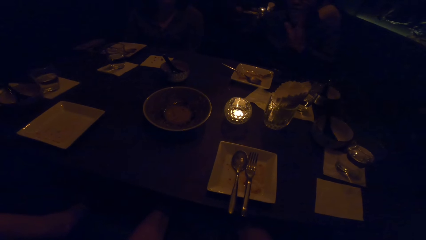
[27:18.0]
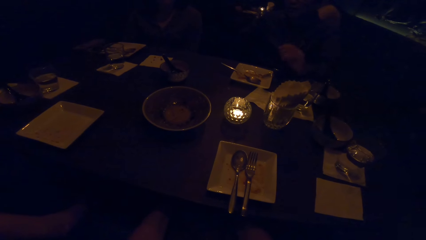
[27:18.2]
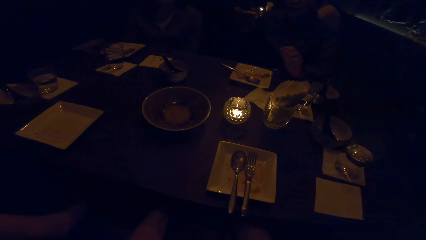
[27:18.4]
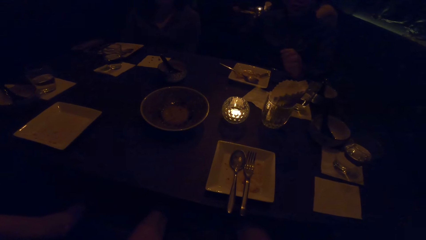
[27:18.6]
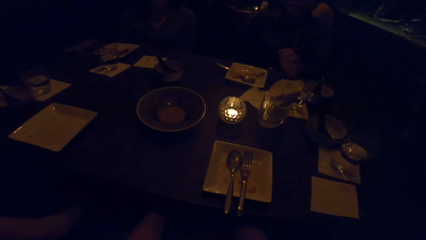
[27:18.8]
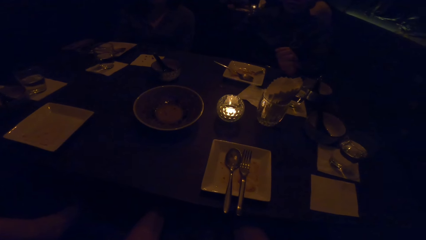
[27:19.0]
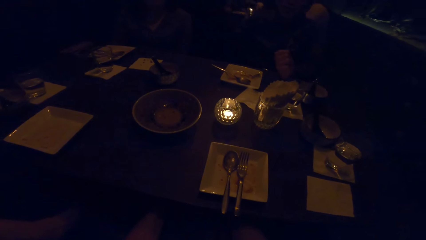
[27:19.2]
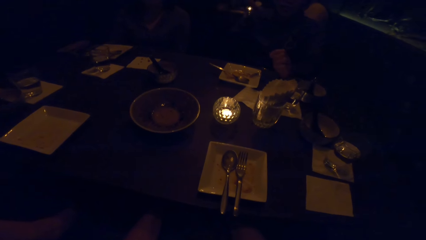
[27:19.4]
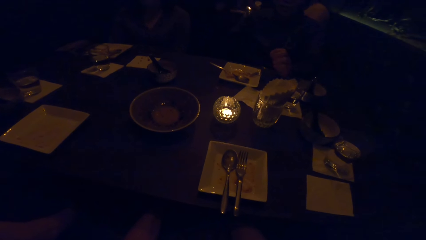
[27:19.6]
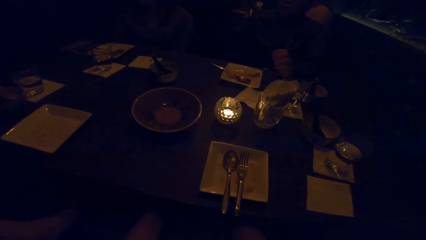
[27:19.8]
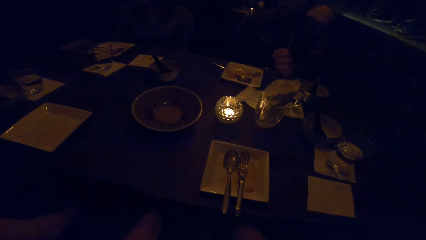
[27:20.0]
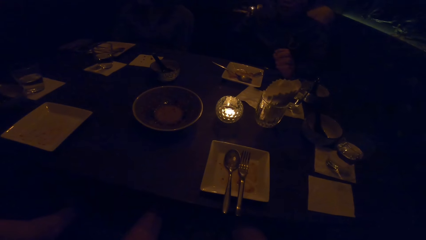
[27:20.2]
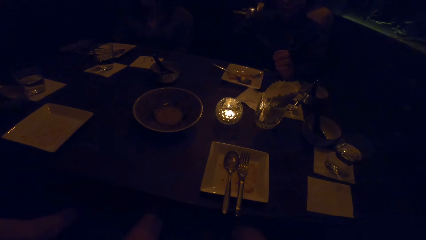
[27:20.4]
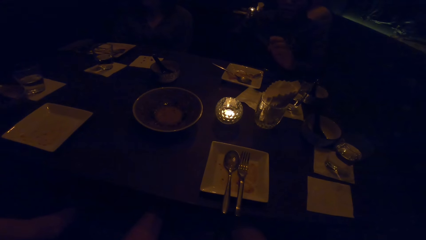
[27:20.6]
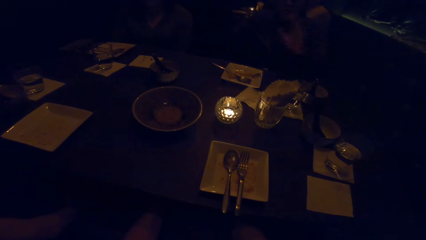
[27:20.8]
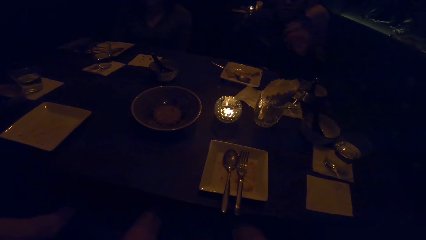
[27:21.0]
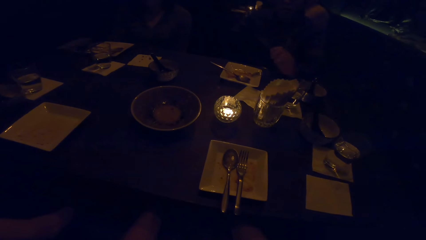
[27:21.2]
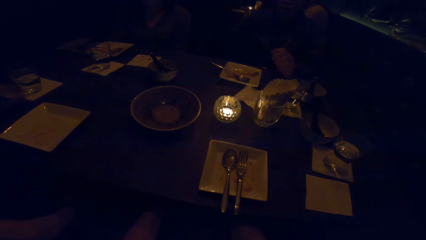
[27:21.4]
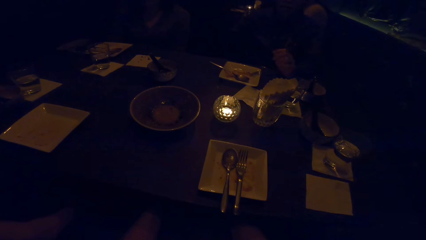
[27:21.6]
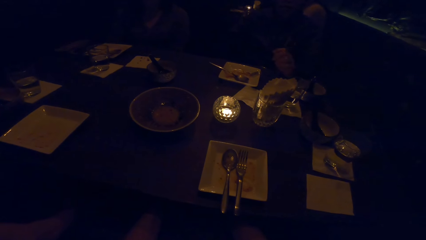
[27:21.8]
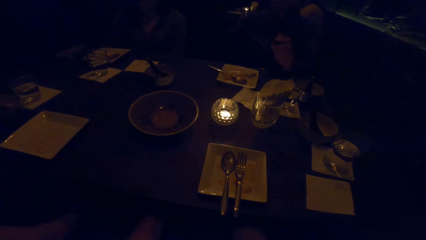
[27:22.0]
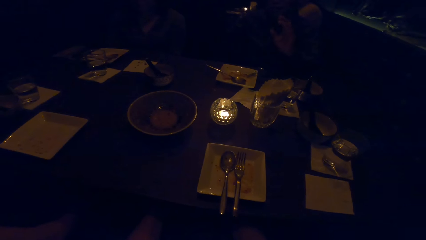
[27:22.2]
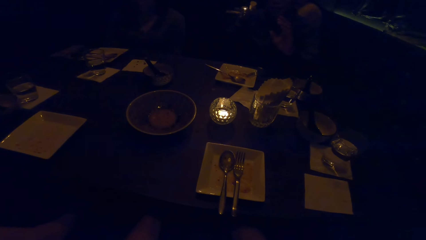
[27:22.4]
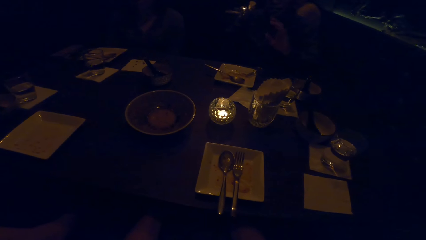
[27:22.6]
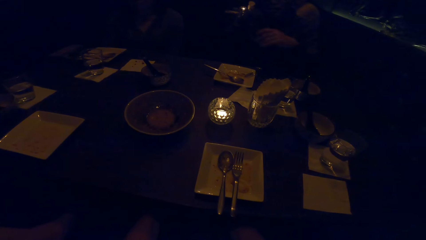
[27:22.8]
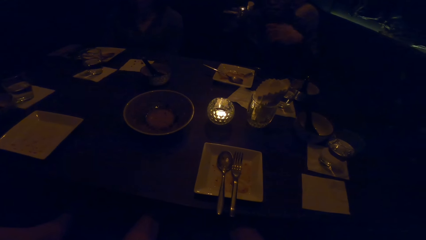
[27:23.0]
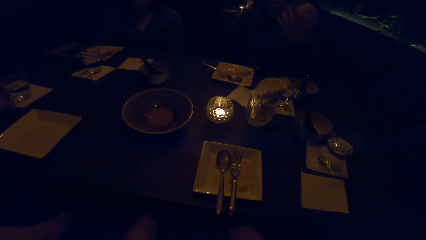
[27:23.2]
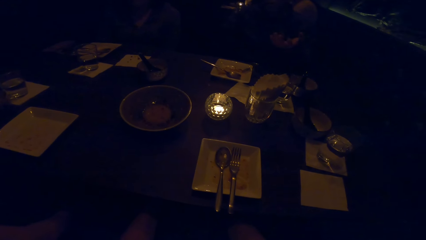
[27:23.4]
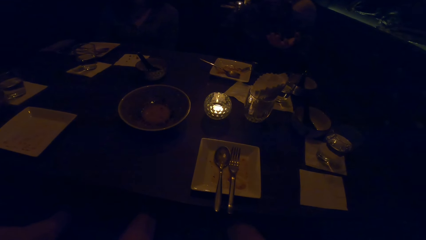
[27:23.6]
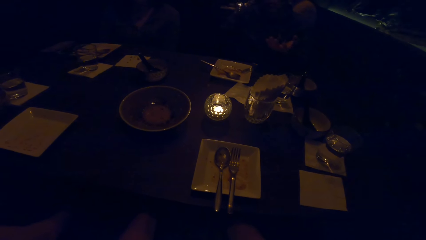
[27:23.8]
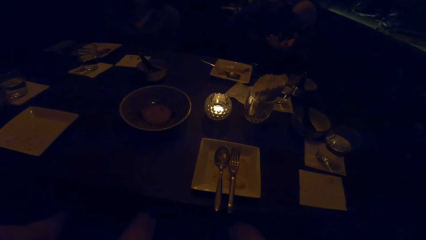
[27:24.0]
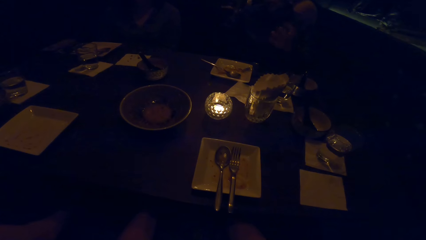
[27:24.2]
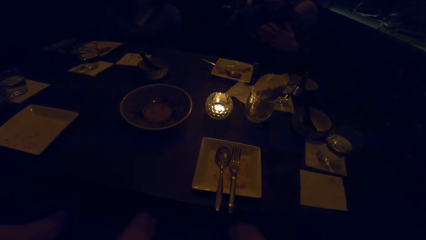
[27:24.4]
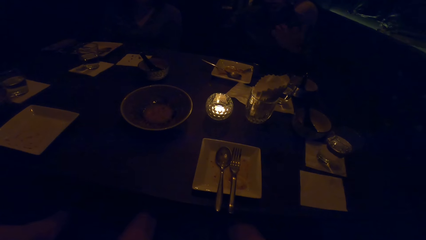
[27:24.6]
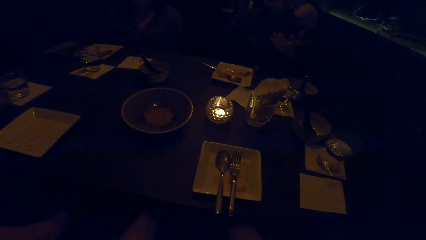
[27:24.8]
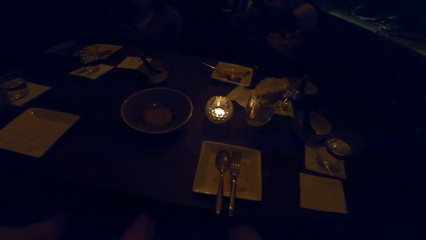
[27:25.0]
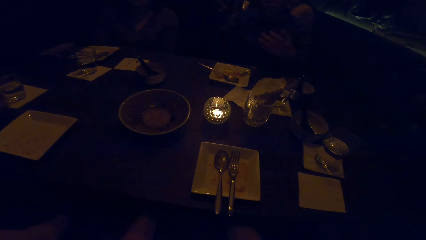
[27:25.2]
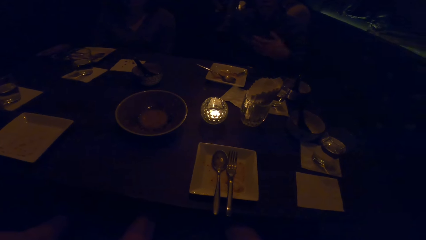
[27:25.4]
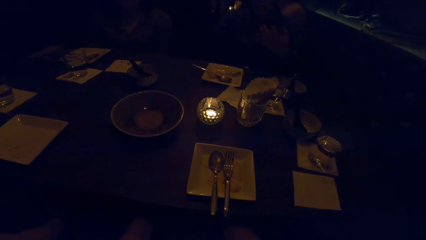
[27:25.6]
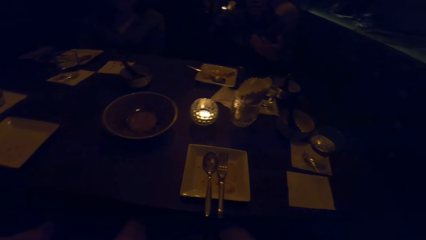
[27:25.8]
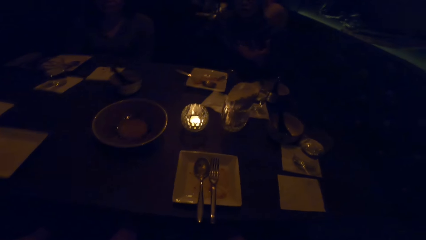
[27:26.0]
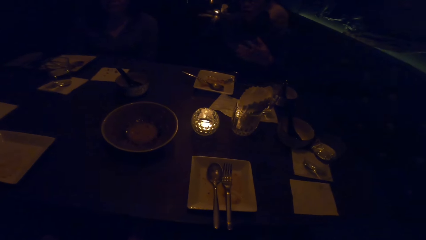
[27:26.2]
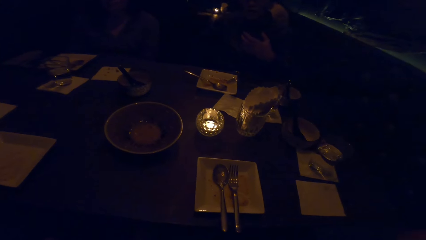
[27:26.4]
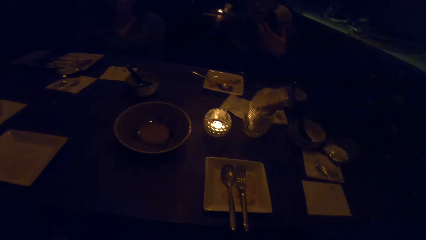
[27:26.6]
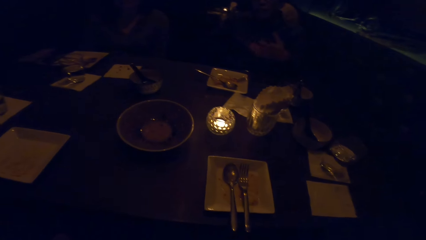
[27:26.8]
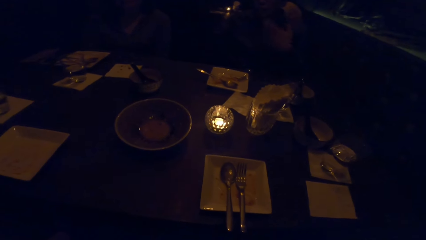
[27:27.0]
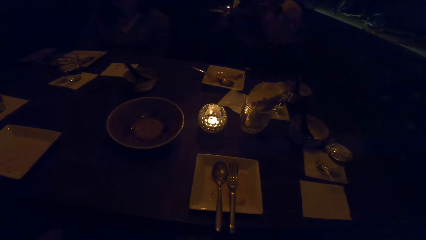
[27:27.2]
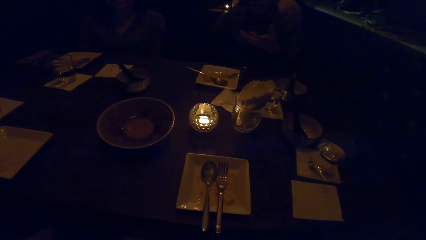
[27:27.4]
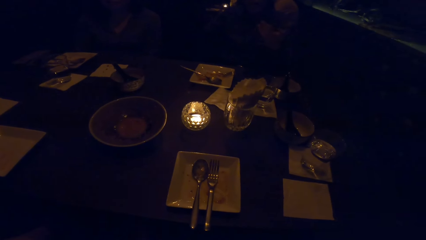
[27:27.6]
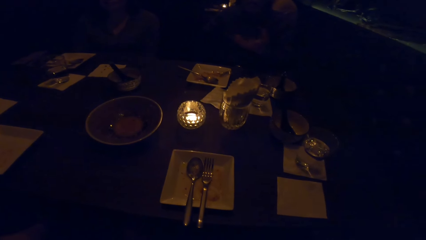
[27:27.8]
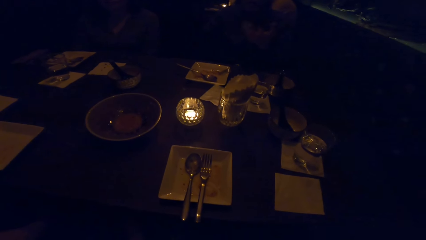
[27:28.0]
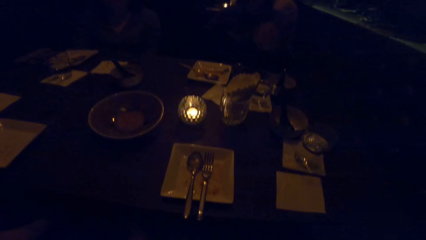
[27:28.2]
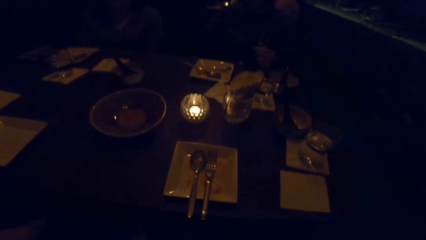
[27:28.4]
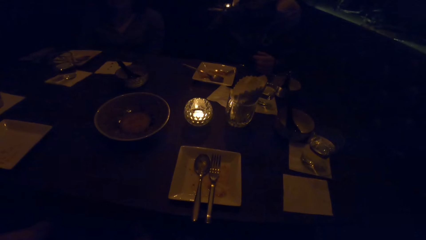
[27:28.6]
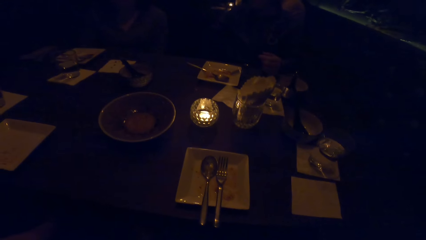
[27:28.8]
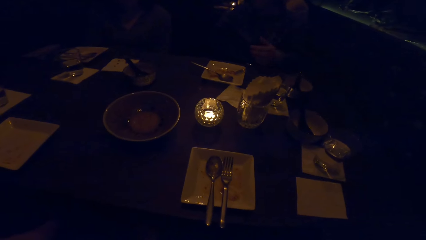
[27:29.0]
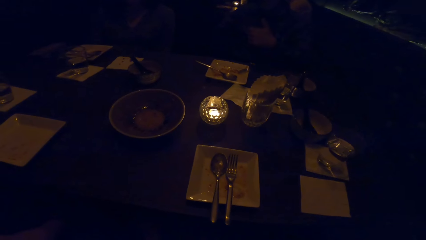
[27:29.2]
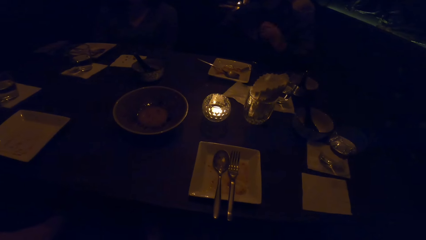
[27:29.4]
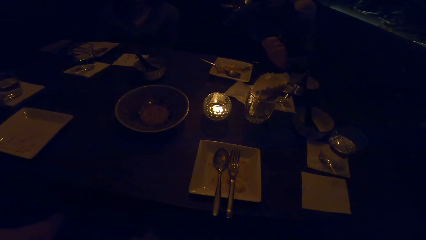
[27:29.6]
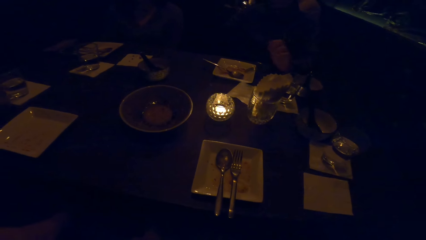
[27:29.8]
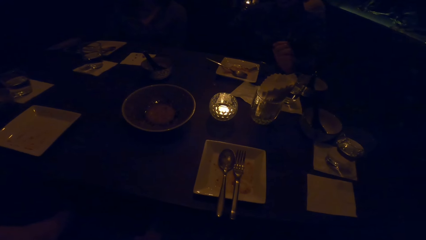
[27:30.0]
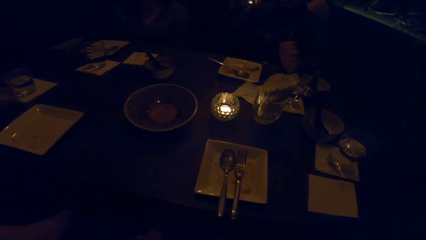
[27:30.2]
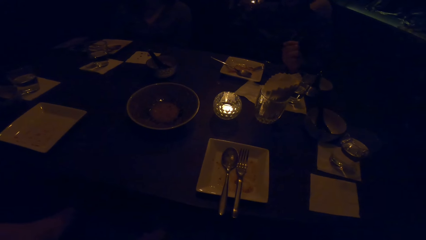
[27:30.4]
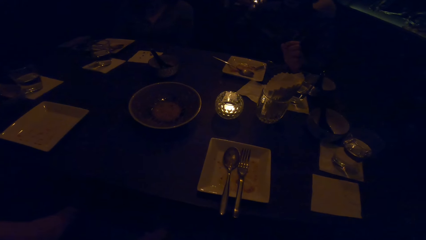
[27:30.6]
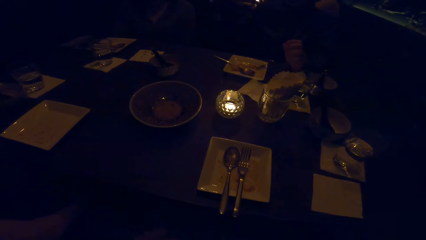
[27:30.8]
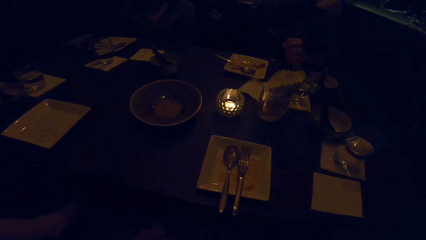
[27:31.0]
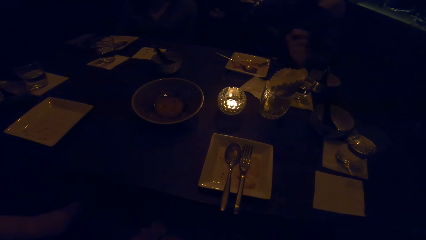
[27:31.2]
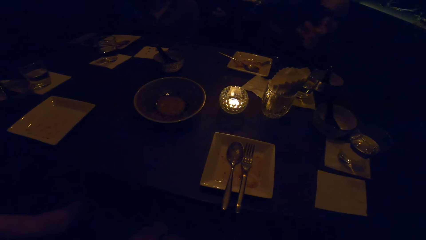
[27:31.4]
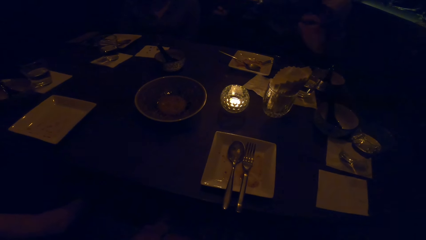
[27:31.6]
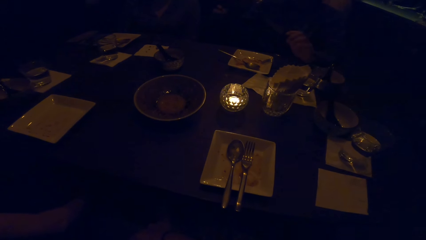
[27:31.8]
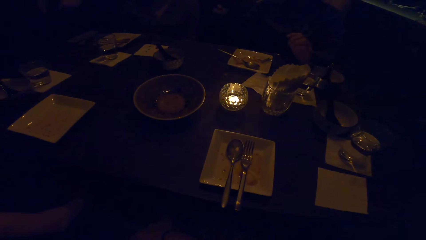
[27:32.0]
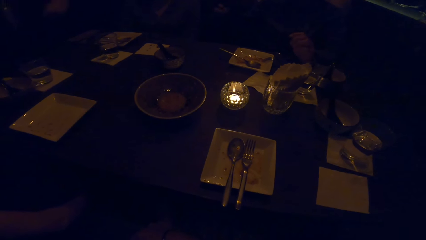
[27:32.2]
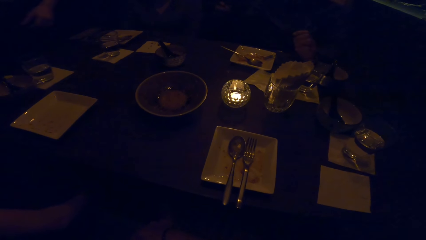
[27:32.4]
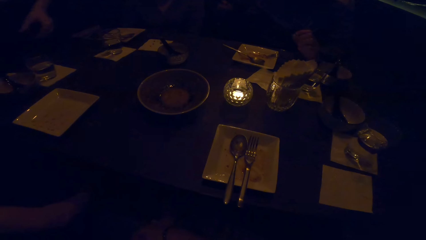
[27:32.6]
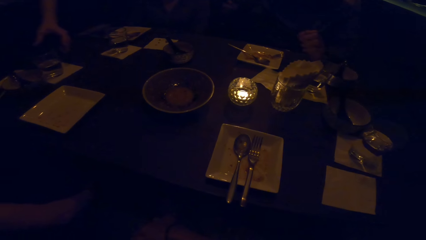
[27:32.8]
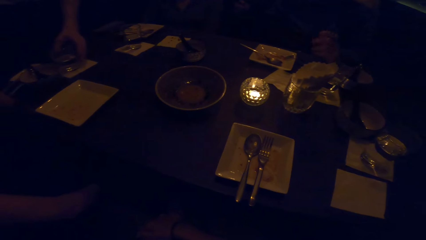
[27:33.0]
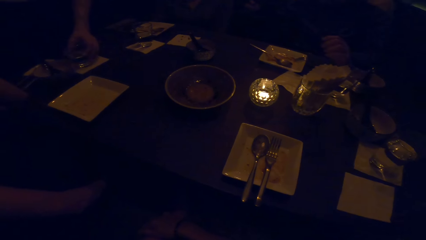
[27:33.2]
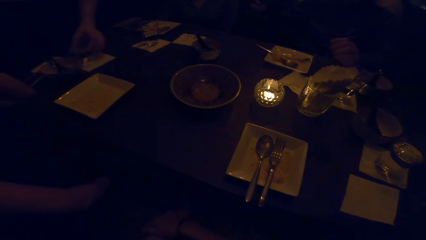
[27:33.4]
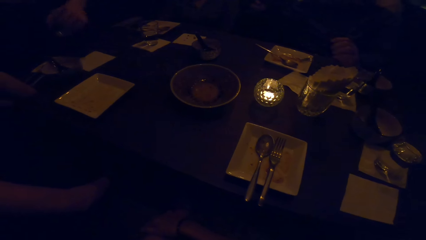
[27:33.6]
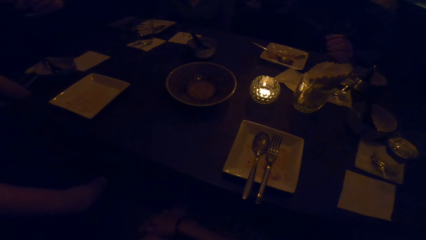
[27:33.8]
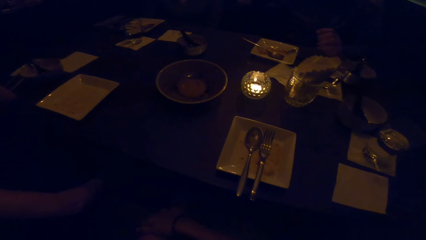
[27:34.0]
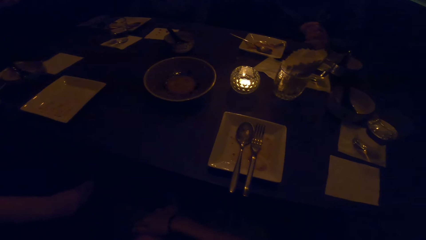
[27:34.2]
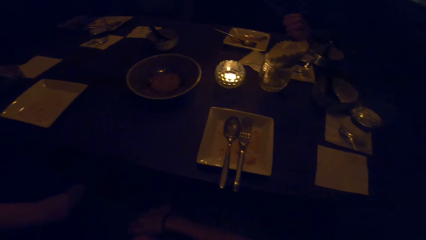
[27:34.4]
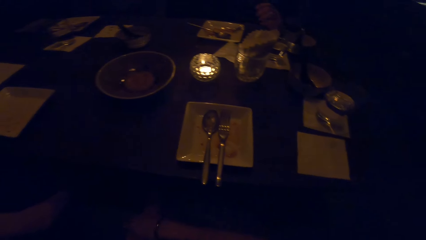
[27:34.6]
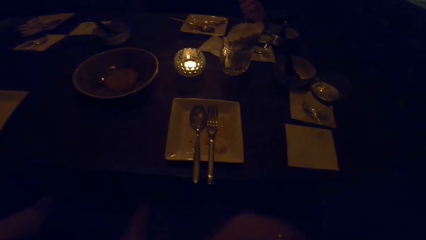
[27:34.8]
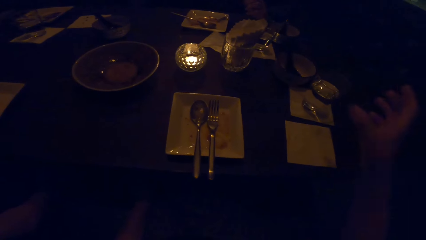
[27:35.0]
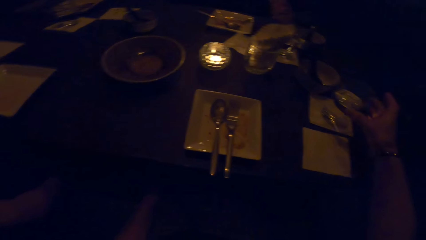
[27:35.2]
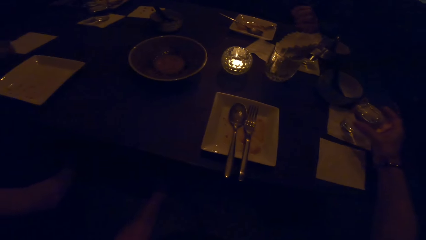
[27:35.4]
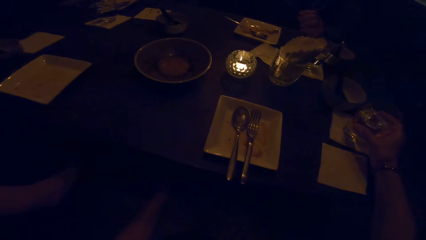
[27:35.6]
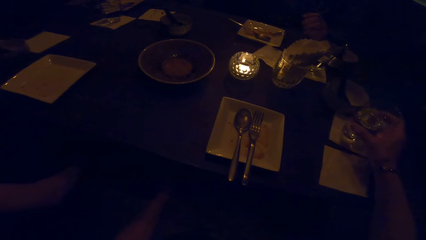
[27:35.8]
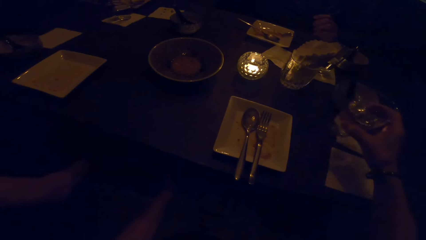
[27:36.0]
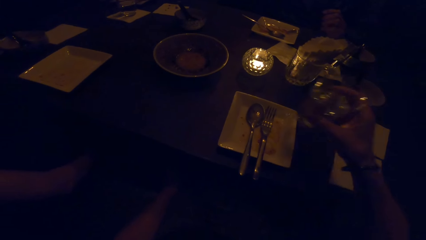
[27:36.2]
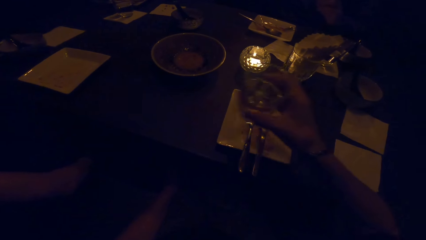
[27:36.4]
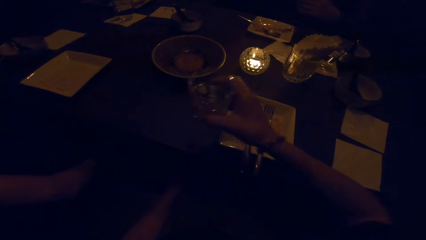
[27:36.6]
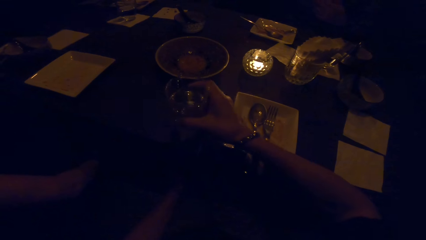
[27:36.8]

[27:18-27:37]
A person flaps the hand and puts the hand down on the table. The person flaps the hand and puts the hand down on the table. The person flaps the hand and puts the hand down on the table. The person flaps the hand and puts the hand down on the table. The person flaps the hand. Another person picks a glass of water. A human moves a glass. The other person drinks the water from the glass. The other person picks the glass of water from the table. The camera wearer picks a glass from the table.
